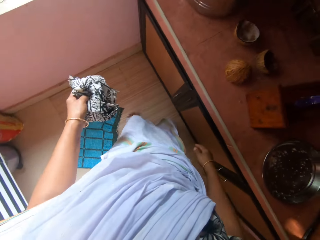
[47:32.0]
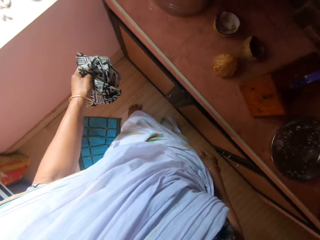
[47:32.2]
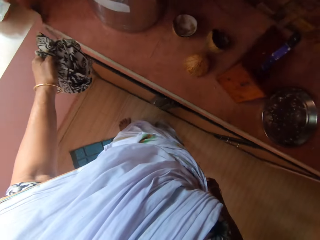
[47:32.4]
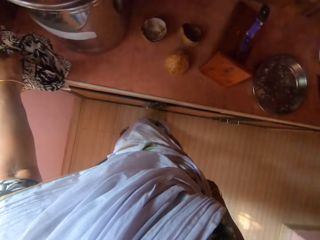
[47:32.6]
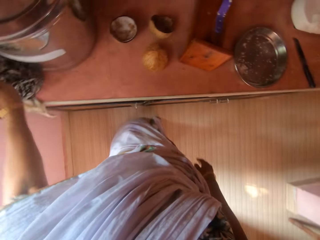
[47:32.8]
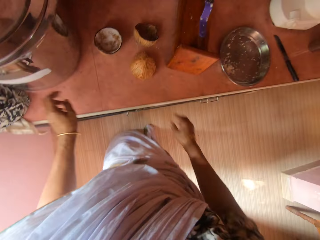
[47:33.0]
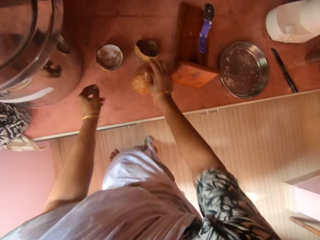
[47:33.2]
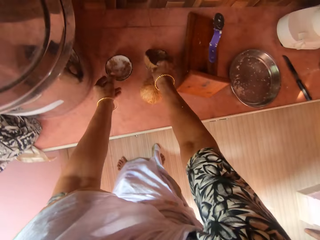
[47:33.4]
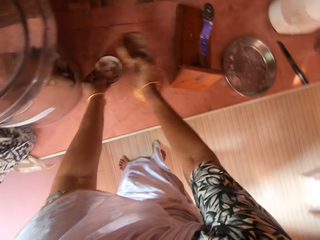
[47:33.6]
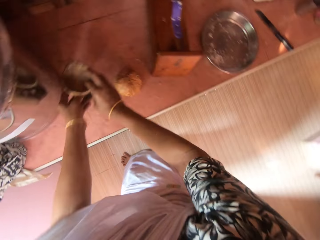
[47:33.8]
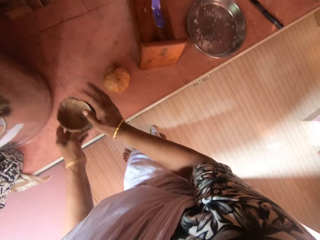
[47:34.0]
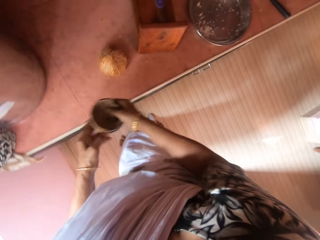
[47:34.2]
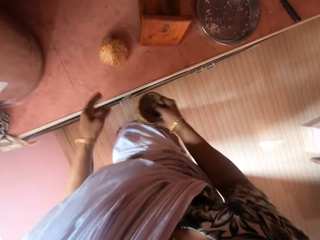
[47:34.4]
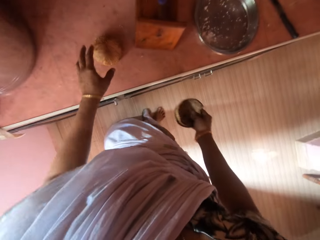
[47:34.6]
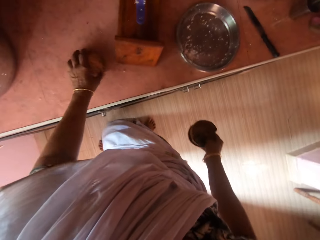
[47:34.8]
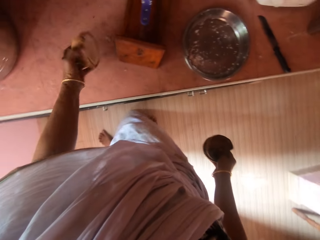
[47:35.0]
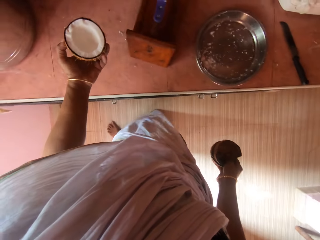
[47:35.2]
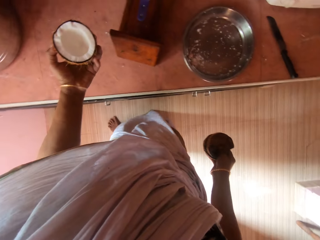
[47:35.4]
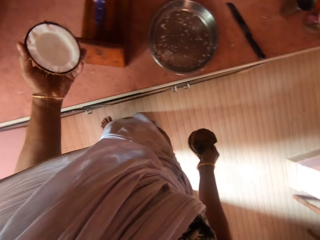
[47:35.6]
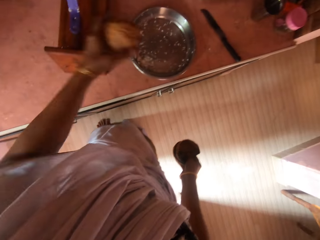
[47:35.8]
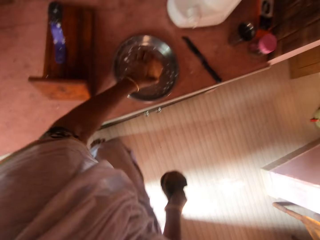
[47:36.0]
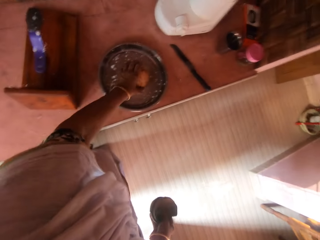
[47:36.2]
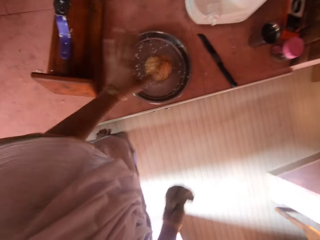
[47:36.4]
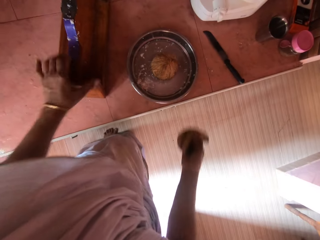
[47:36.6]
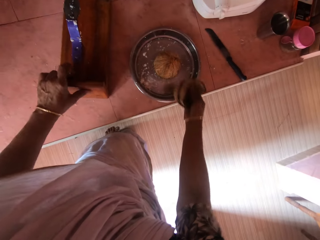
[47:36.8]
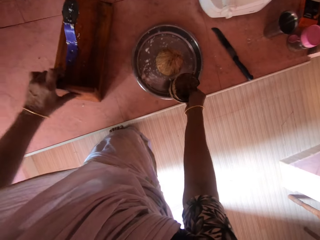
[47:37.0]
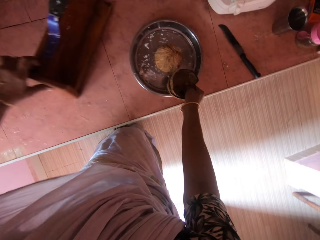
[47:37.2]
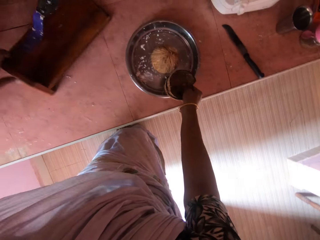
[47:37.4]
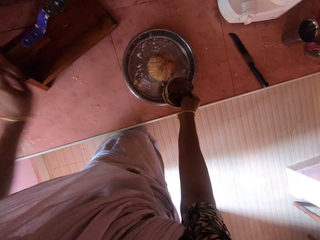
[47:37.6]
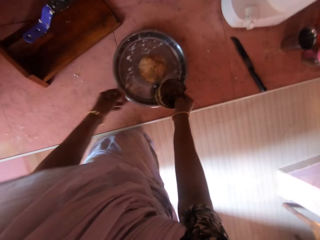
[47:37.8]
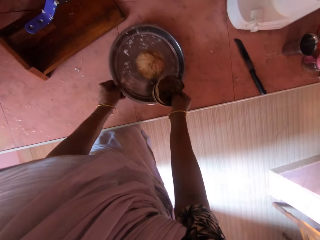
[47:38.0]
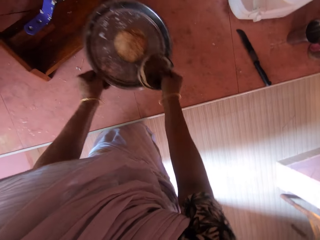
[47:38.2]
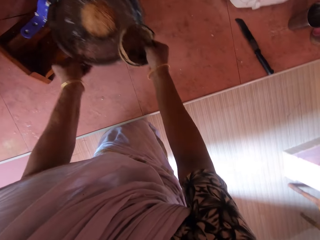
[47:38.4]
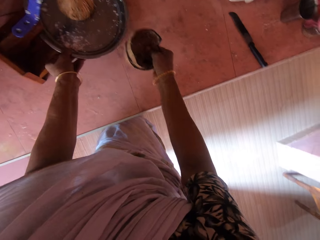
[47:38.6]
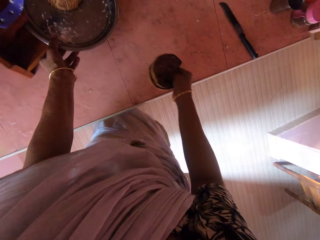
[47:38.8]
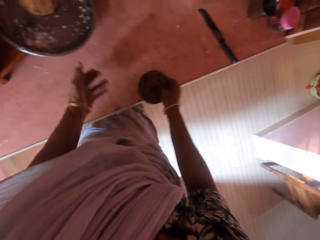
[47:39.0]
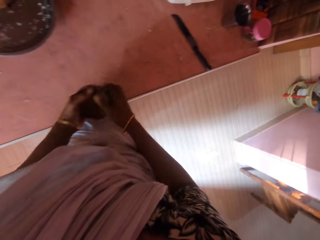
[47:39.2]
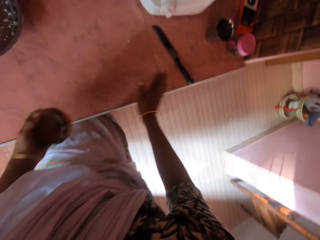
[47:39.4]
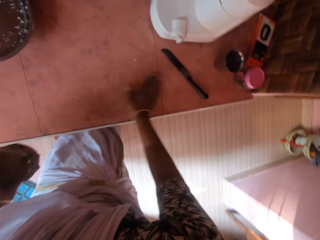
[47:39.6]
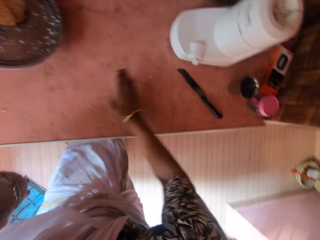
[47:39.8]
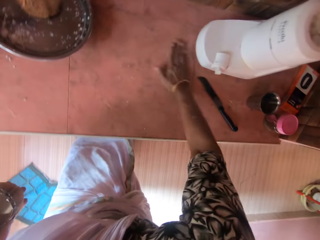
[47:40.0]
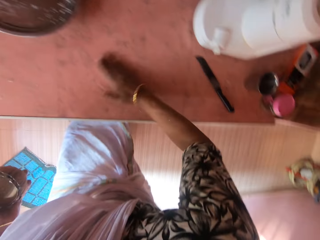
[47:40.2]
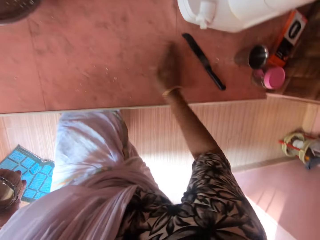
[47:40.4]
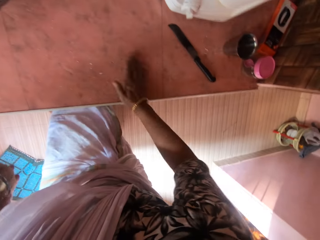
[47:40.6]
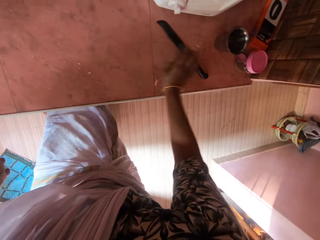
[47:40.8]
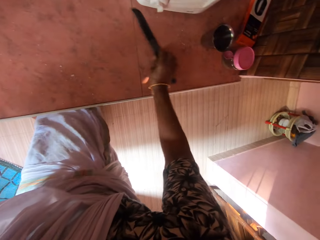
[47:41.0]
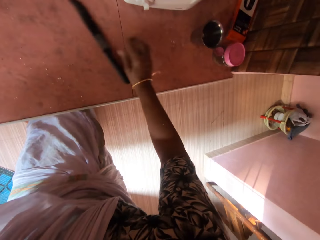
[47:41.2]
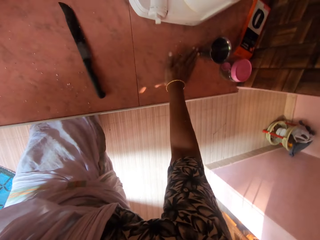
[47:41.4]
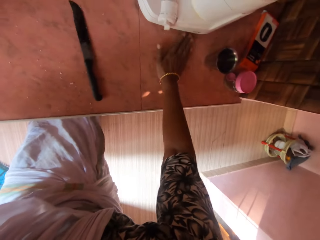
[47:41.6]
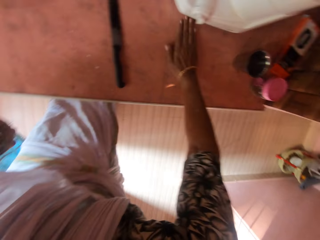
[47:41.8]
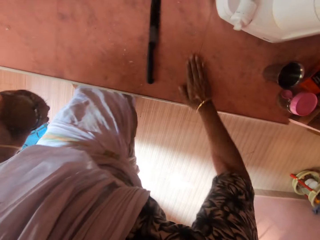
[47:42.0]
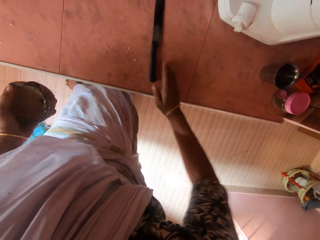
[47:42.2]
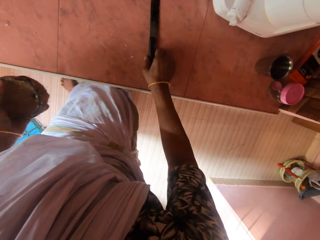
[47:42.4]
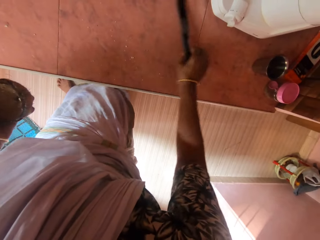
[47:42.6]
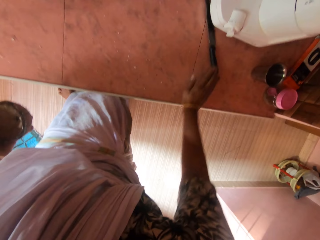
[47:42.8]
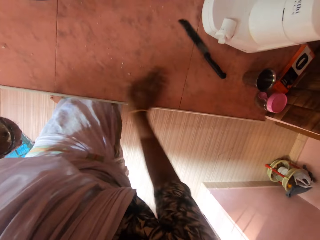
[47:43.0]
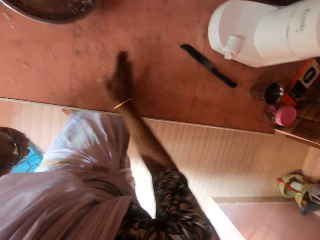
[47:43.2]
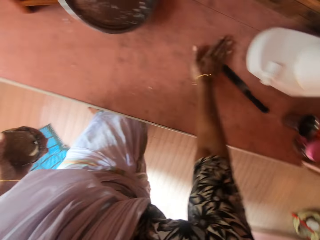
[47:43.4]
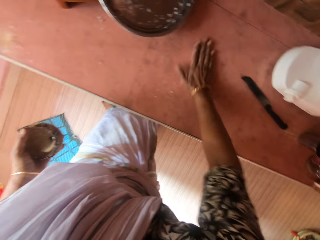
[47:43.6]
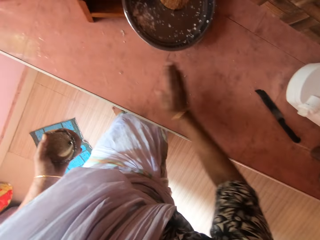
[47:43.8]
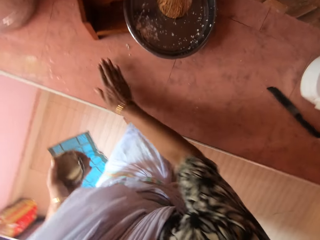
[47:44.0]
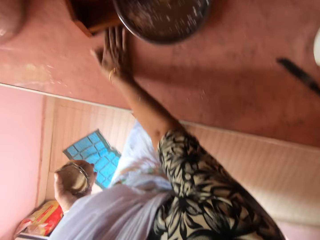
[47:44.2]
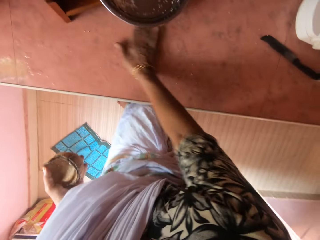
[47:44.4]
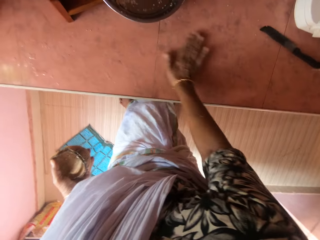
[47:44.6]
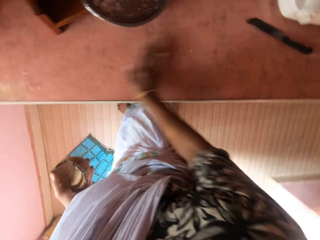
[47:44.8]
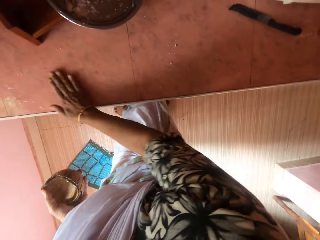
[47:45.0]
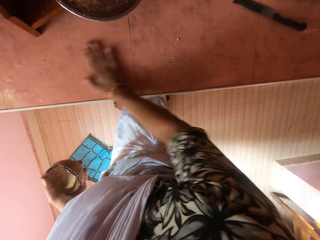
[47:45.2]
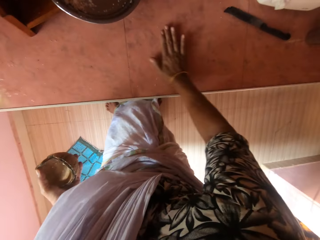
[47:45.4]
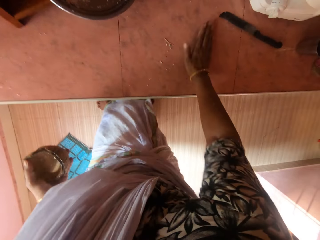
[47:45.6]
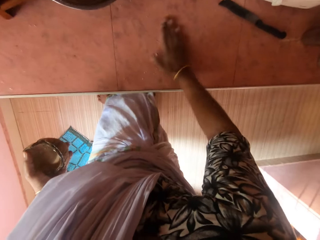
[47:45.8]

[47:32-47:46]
The camera wearer drops the rag on the slab with her left hand. She picks up a coconut shell from the slab with her left hand. She picks up another coconut shell from the slab with her right hand. She drops the coconut shell in her right hand into the coconut shell in her left hand. She passes the coconut shells from her left hand to her right hand. She picks up a coconut from the slab with her left hand. She turns the coconut with her left hand. She drops the coconut in a tray on the slab with her left hand. She moves a coconut shredder on the slab with her left hand. She moves the tray on the slab with her right hand. She grabs the tray on the slab with her hands. She picks up the tray from the slab with her hands. She drops the tray on the coconut shredder with her hands. She passes the coconut shells from her right hand to her left hand. She cleans the slab with her right hand. She moves a knife on the slab with her right hand. She cleans the slab with her right hand. She picks up the knife from the slab with her right hand. She drops the knife on the slab with her right hand. She moves the knife. She cleans the slab with her right hand.

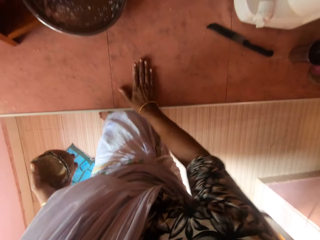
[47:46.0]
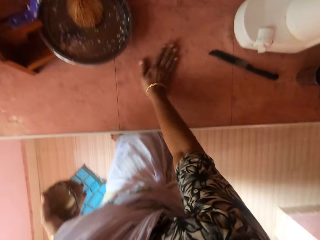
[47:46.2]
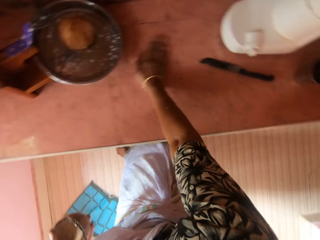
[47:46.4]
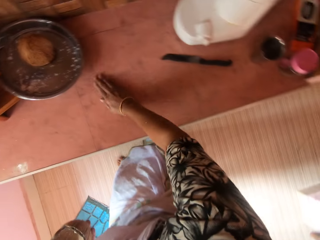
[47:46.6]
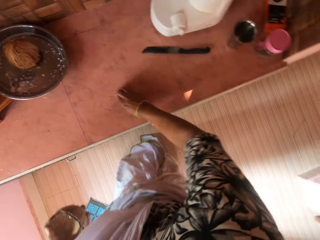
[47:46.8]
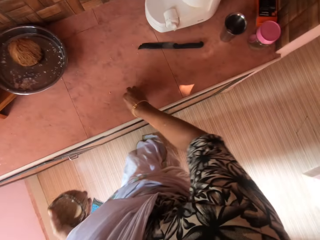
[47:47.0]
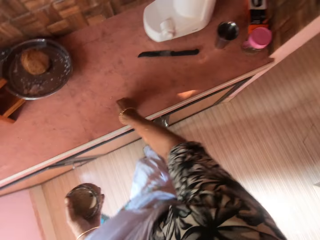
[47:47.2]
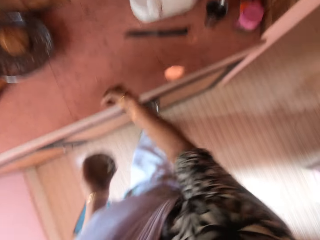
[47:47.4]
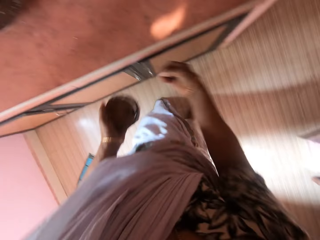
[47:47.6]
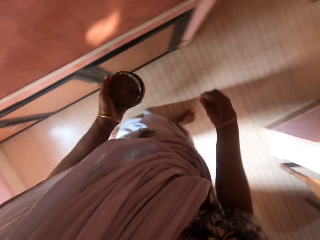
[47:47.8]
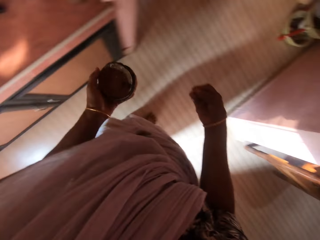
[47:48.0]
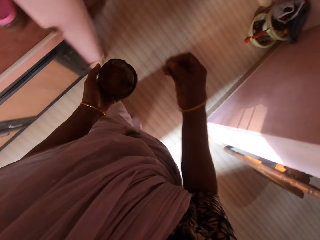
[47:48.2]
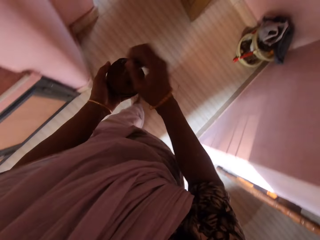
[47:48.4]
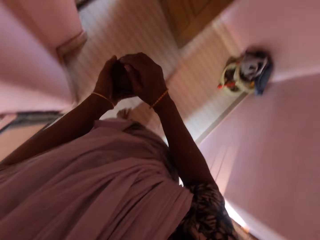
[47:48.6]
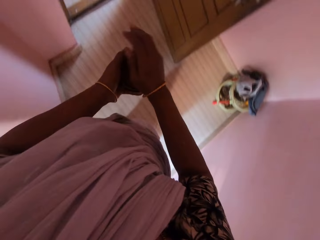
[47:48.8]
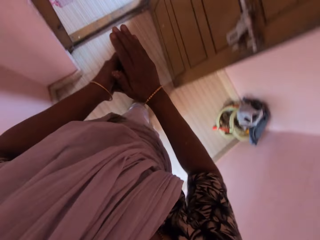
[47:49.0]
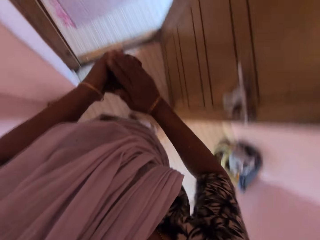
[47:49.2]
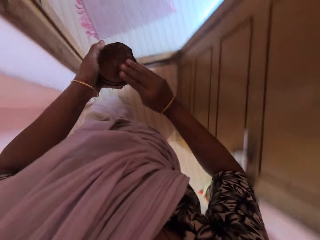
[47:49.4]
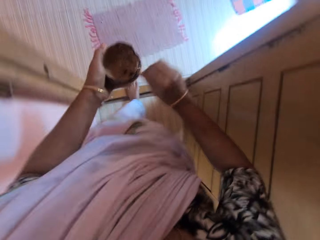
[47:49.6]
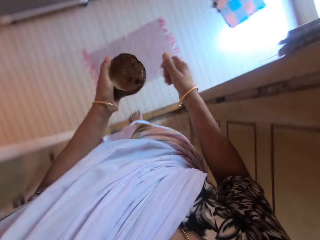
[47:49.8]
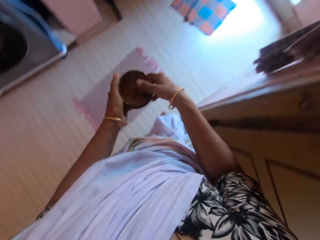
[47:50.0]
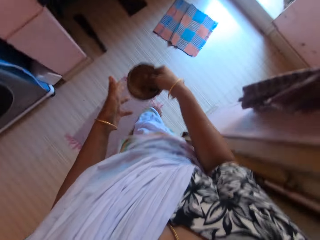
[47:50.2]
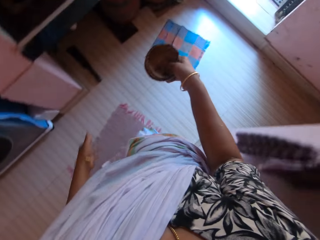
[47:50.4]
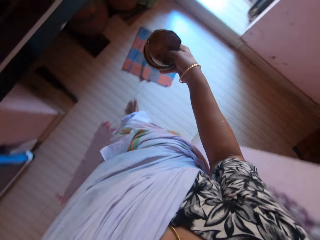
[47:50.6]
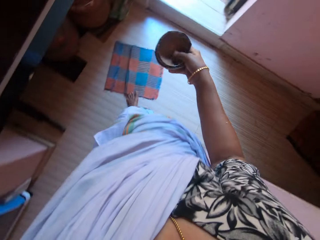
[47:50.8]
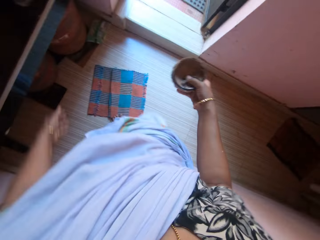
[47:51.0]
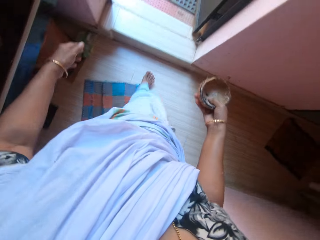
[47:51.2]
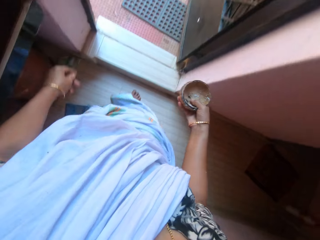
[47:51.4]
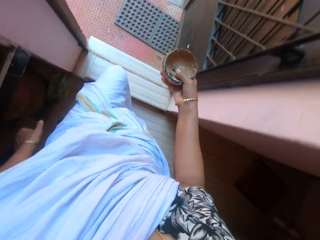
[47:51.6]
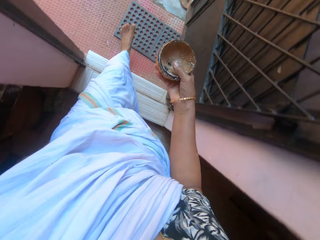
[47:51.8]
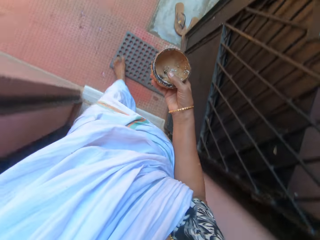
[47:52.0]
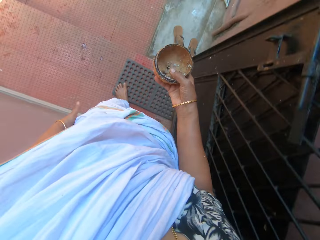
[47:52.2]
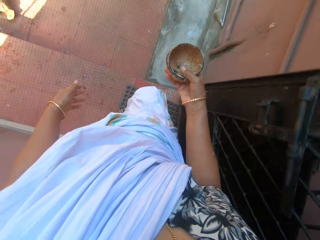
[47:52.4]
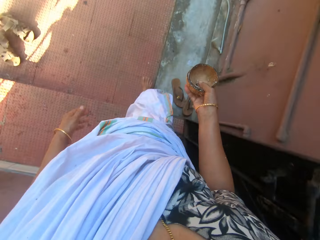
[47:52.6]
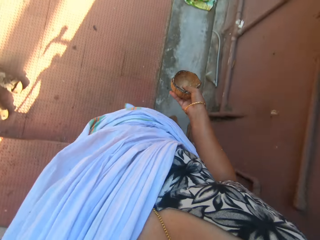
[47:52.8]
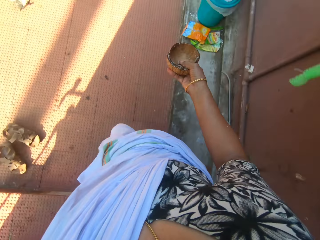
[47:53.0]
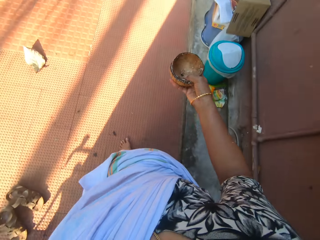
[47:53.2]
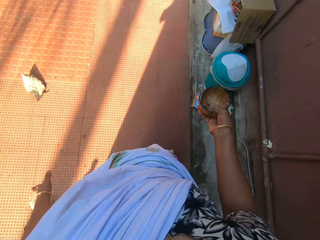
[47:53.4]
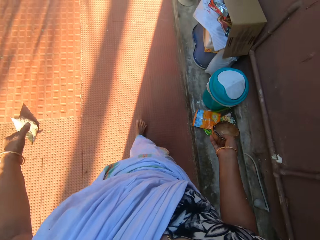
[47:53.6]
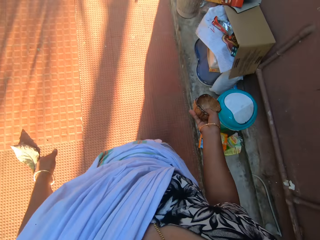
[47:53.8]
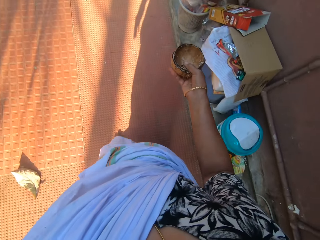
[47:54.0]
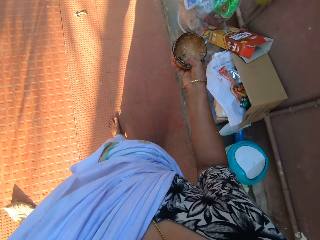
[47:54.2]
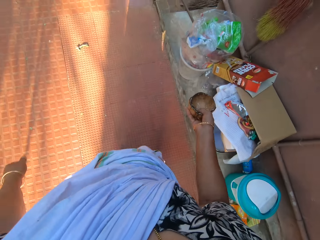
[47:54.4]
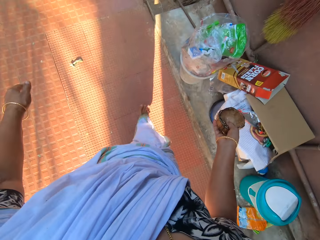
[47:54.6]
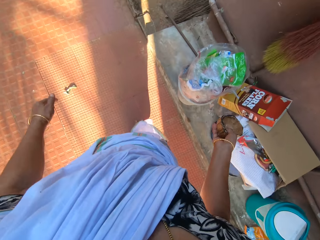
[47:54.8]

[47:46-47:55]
The camera wearer picks the dirt from the slab with her right hand. She walks away. She drops the dirt into the coconut shell in her left hand with her right hand. She scrapes her right hand on the coconut shells in her left hand. She passes the coconut shells from her left hand to her right hand.
